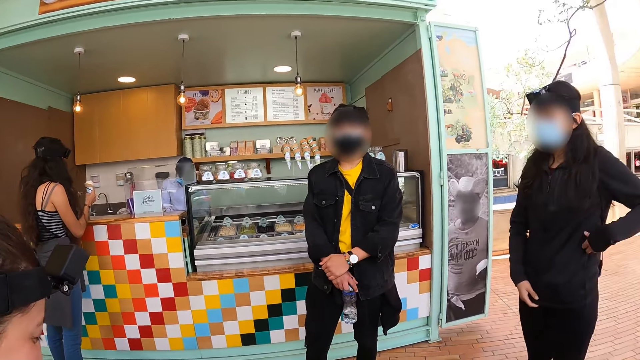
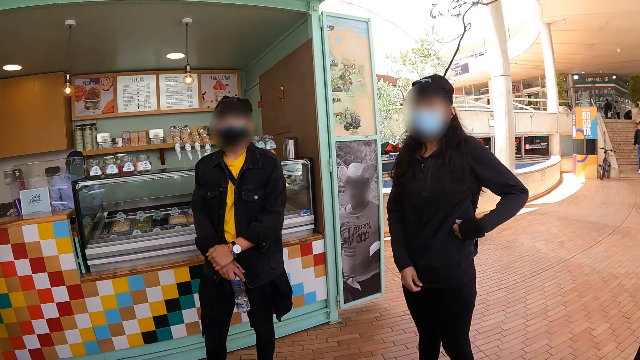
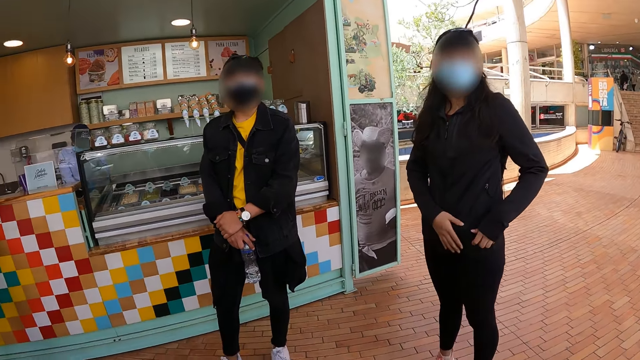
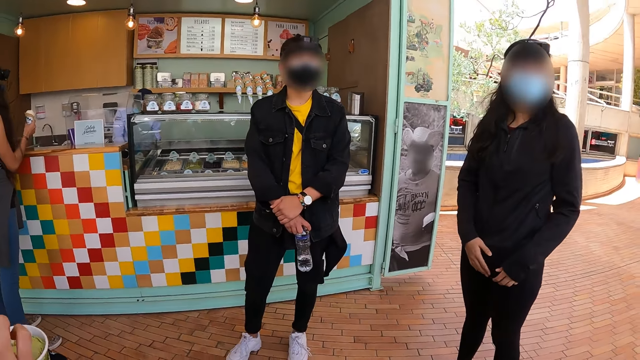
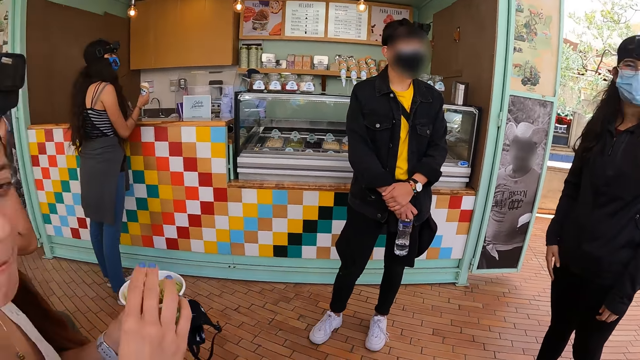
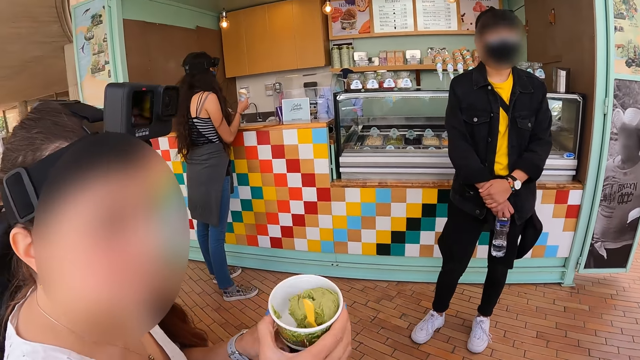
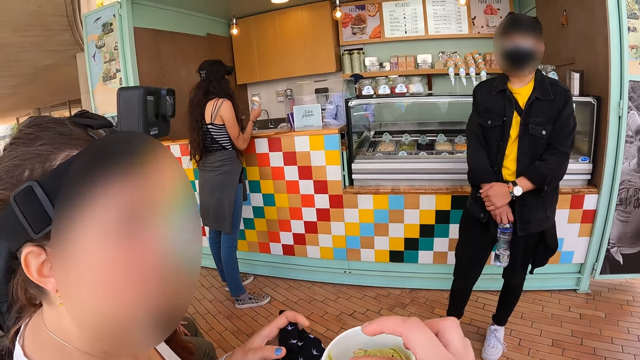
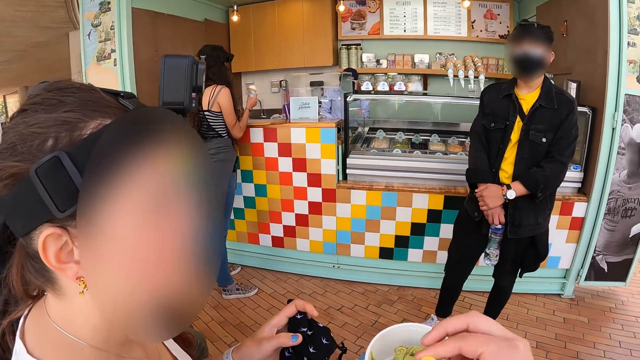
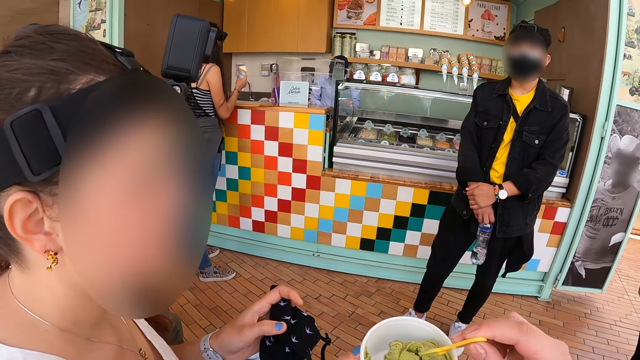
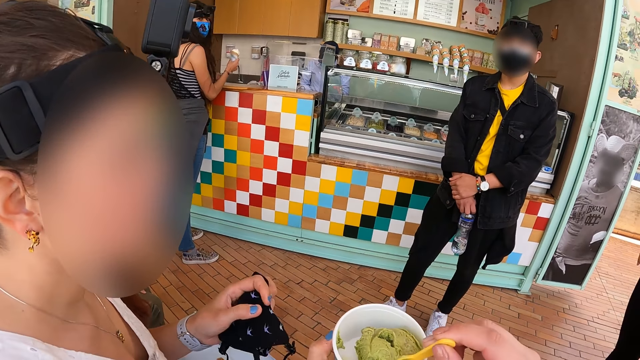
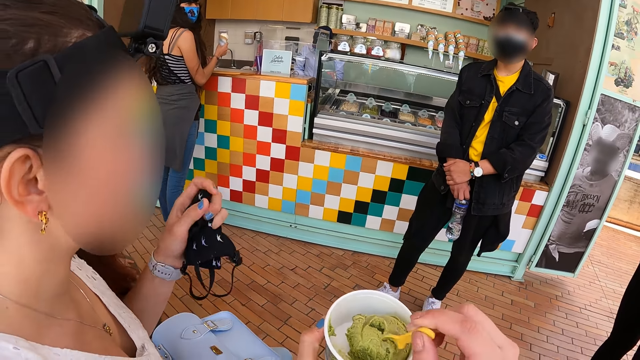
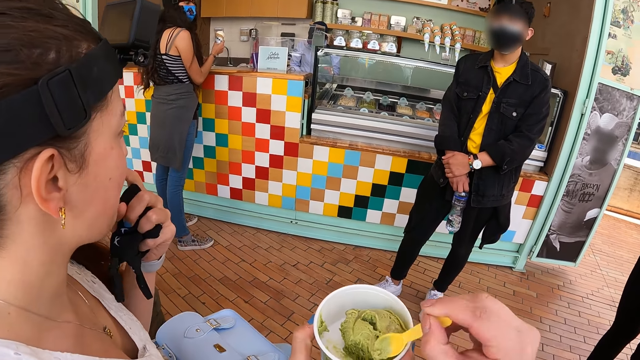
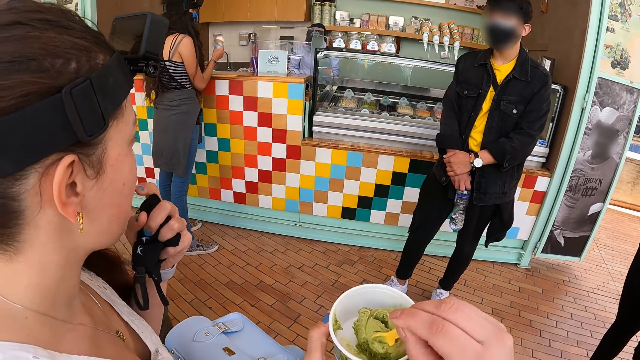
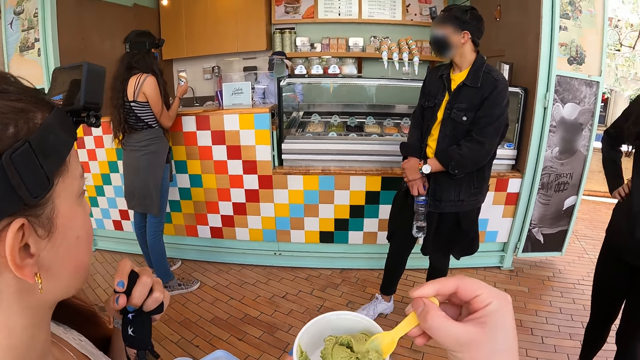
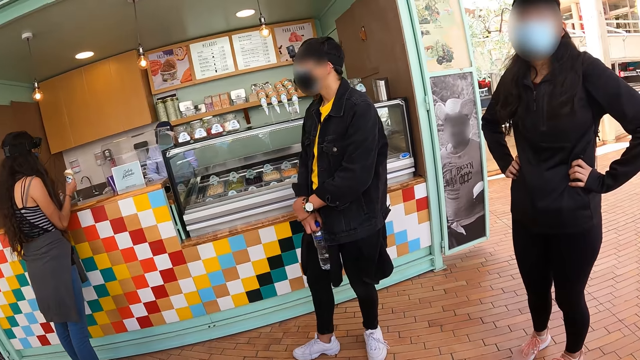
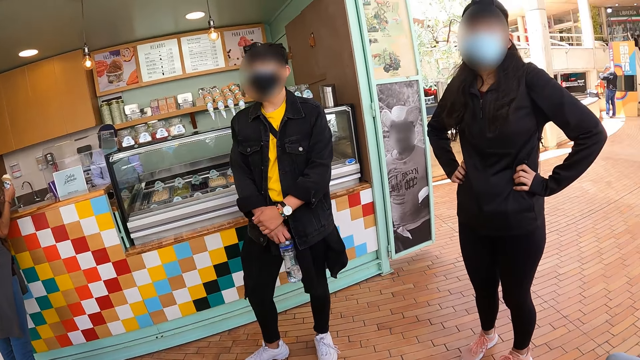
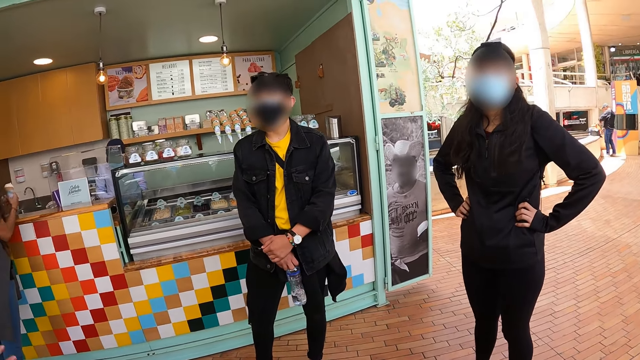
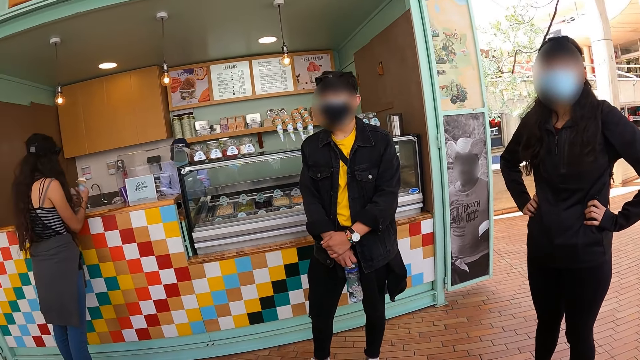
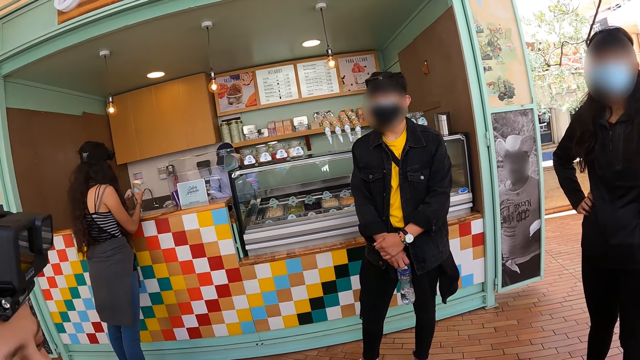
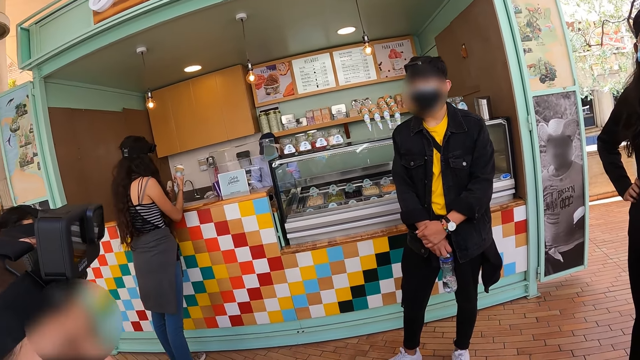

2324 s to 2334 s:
The camera wearer looks at a man. They look at a woman, pick up a spoon, pick up ice cream, scoop the ice cream with the spoon, and eat the ice cream.

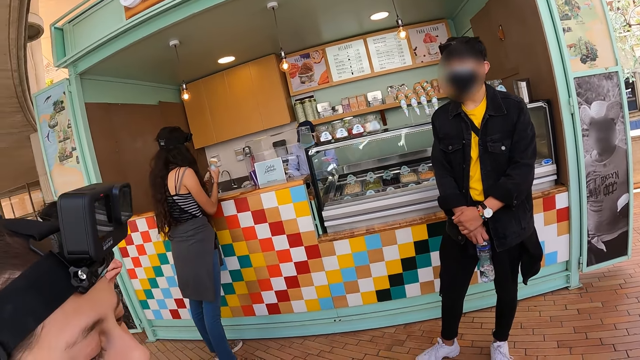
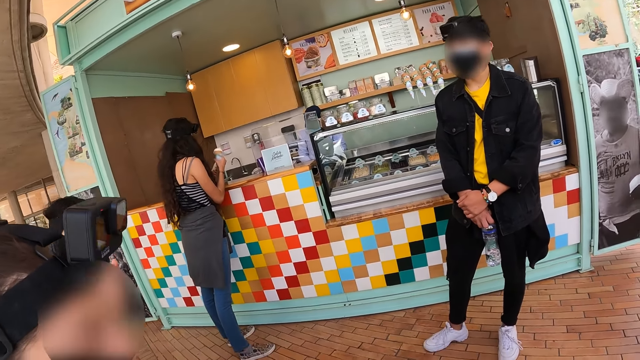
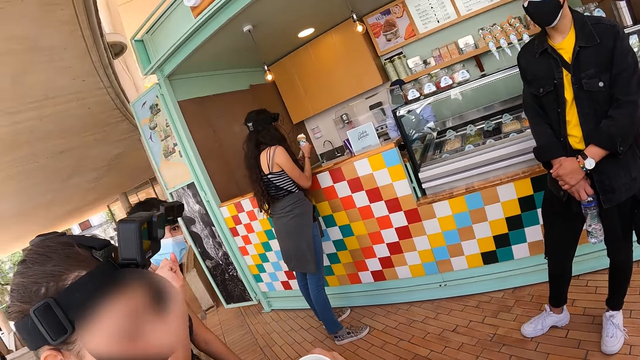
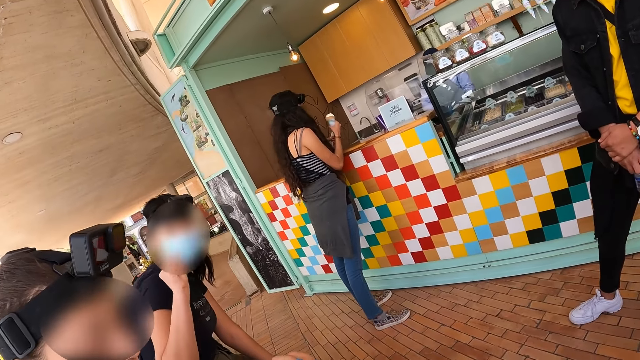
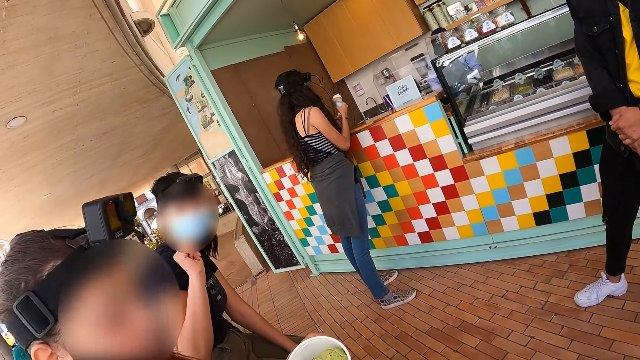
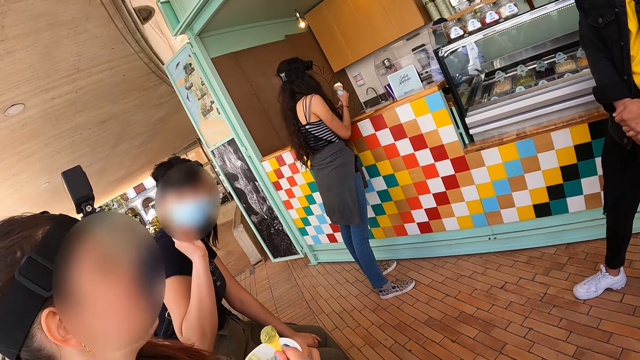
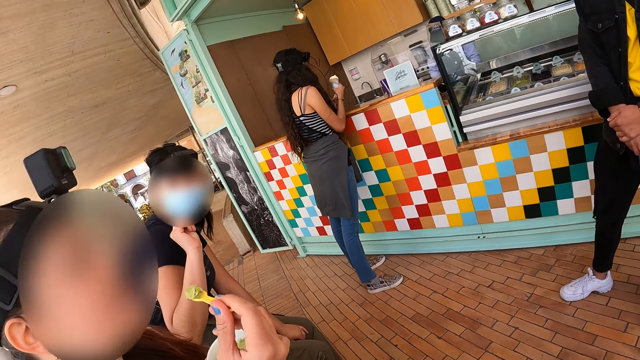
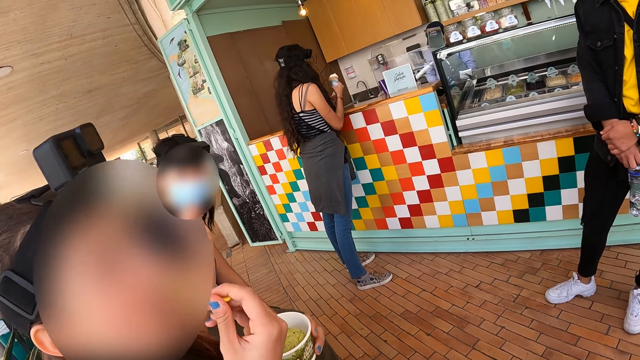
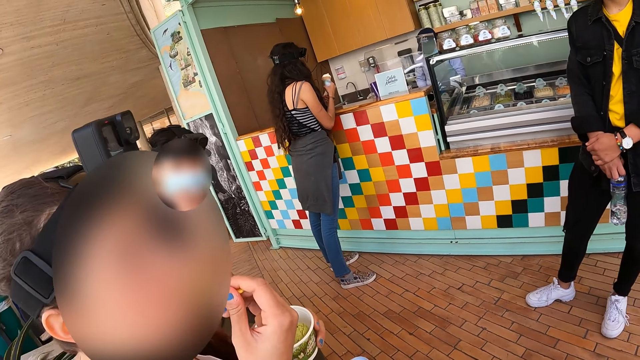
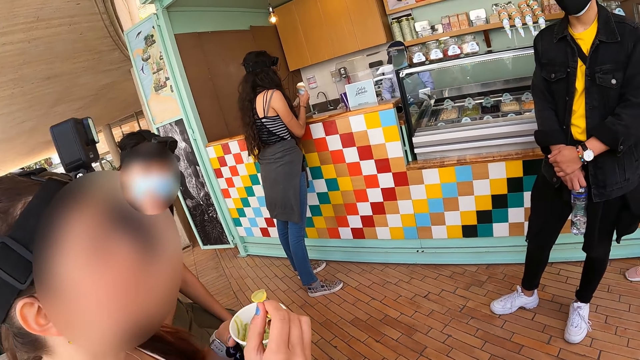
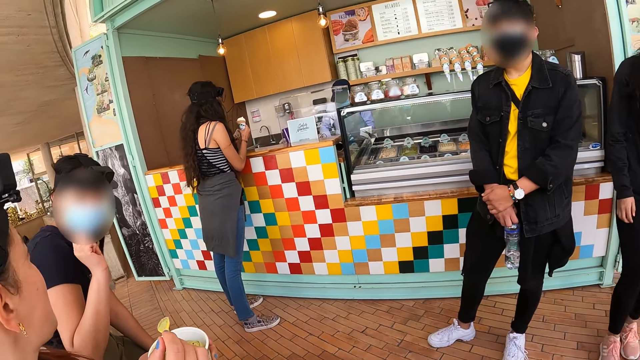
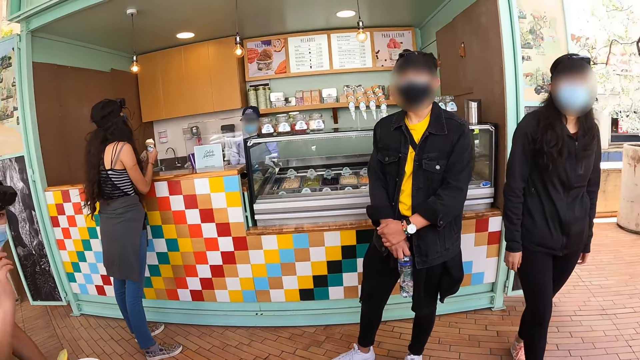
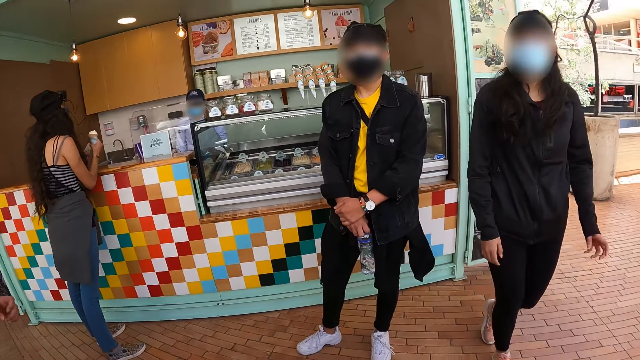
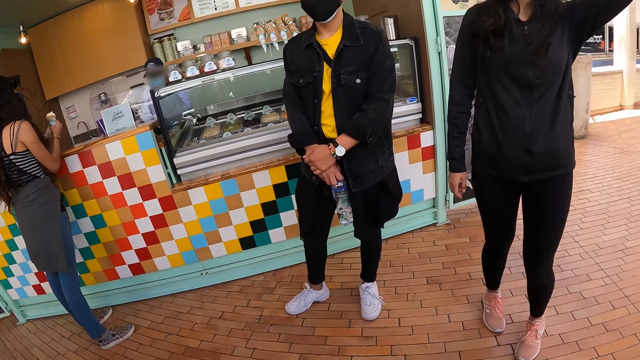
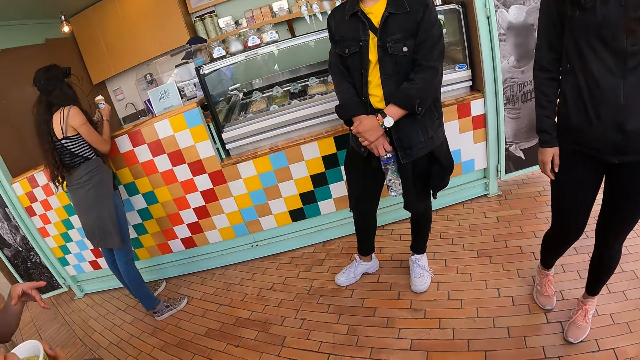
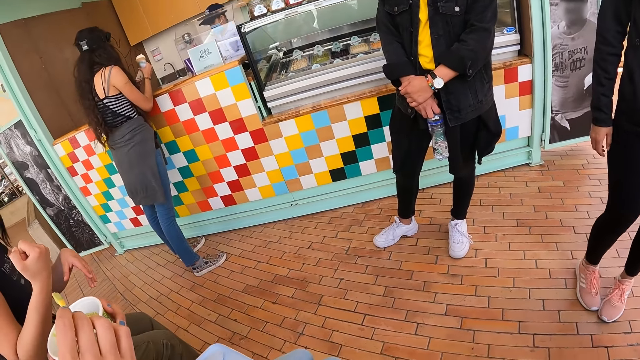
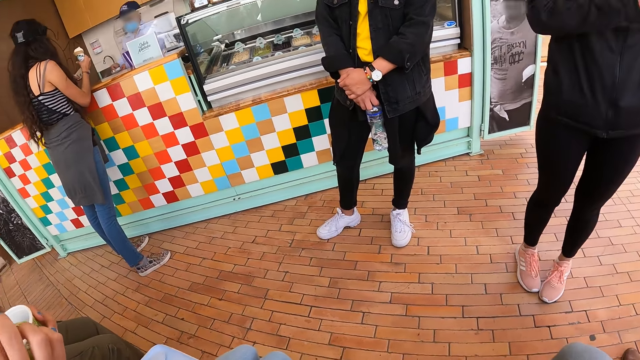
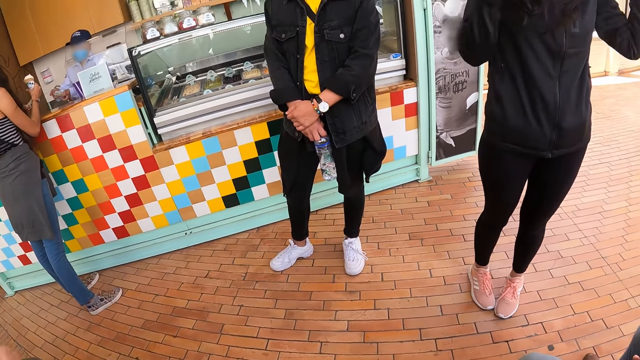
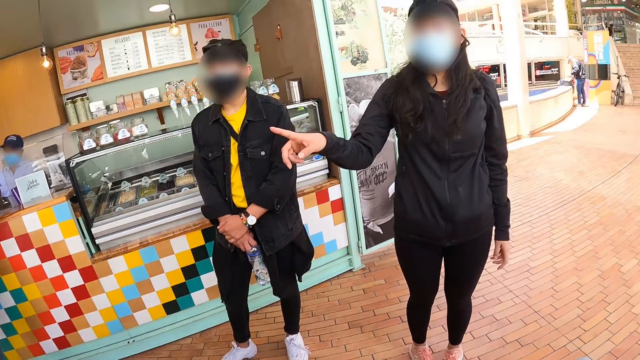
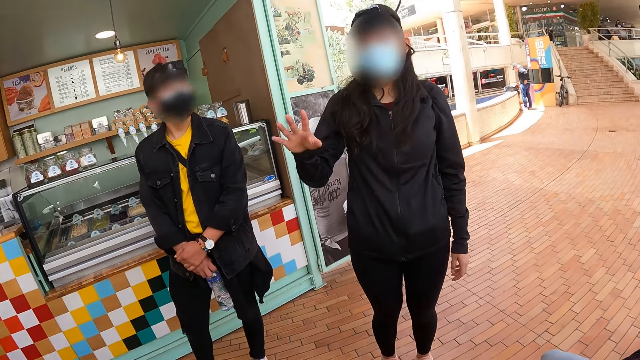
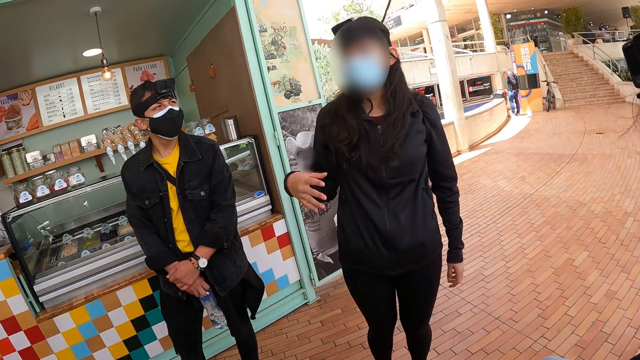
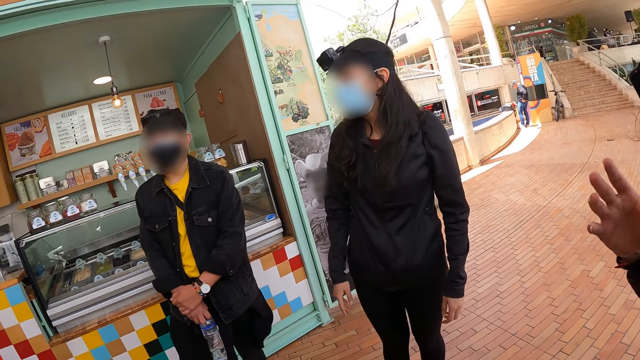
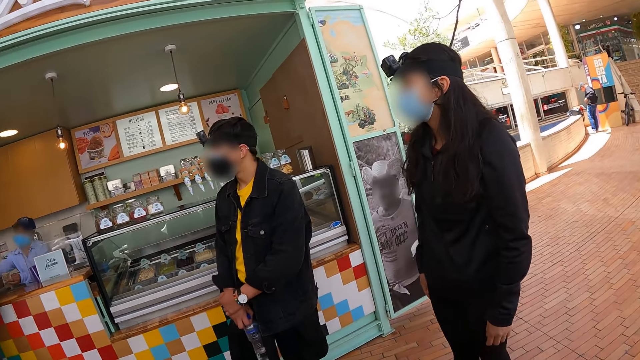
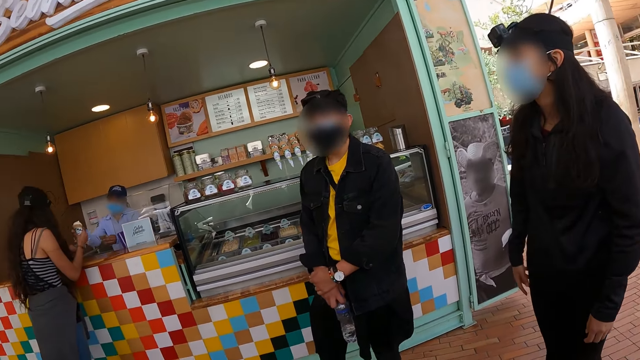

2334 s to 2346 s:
A woman moves her fingers. Another woman moves a hand. The first woman eats ice cream. The other woman moves around, moves a hand, and points a finger at the first woman. The other woman moves a hand.
